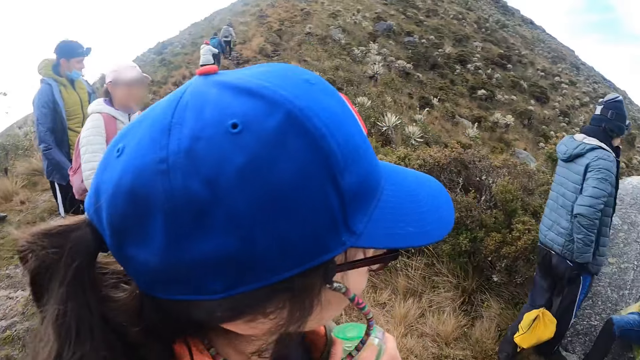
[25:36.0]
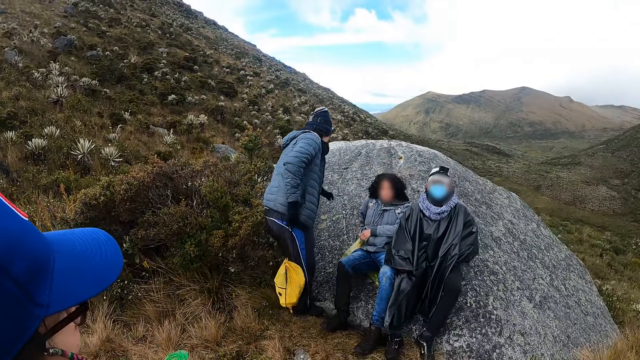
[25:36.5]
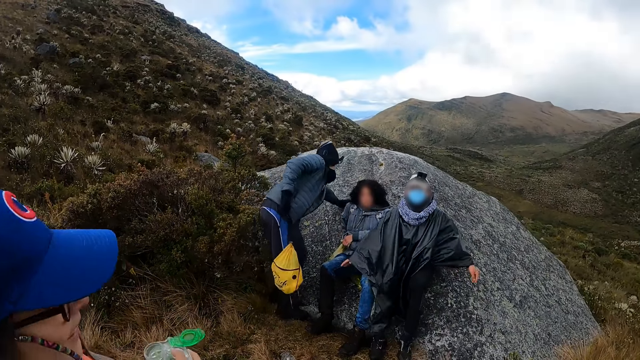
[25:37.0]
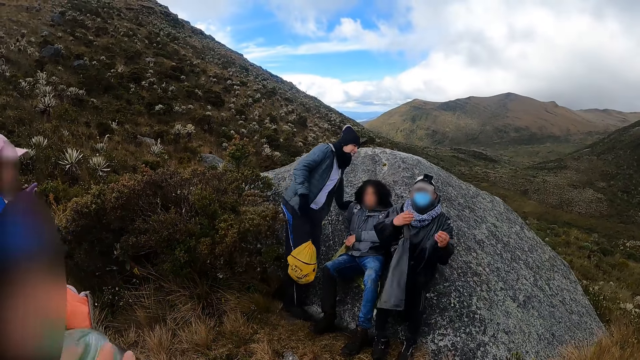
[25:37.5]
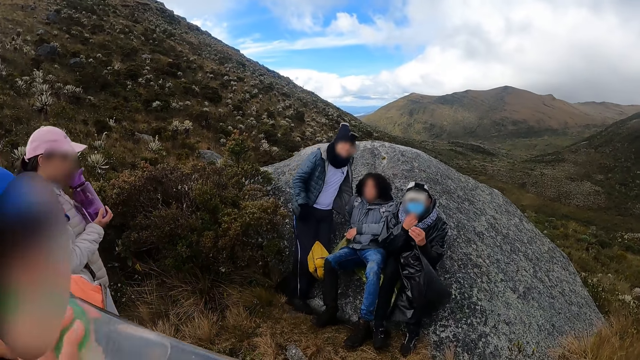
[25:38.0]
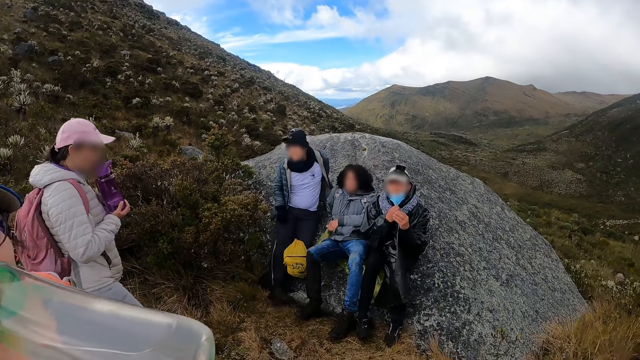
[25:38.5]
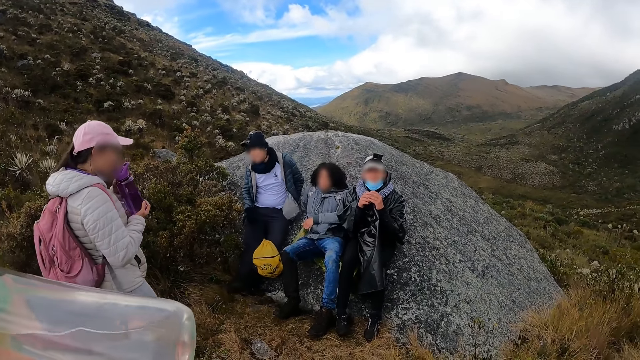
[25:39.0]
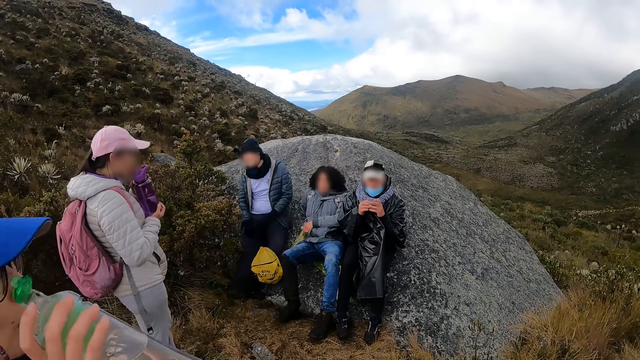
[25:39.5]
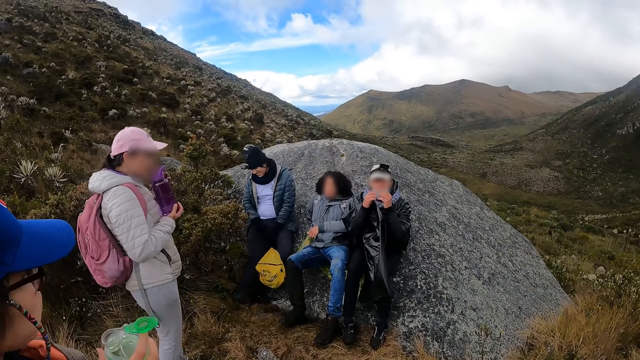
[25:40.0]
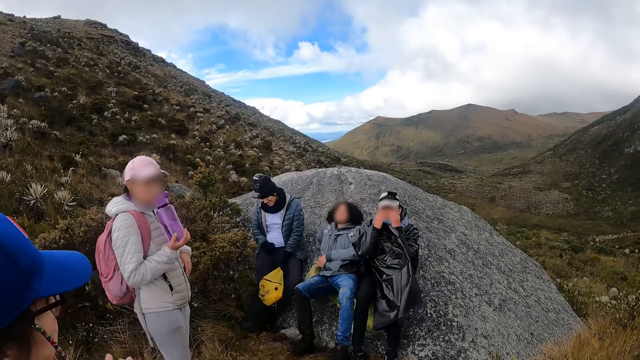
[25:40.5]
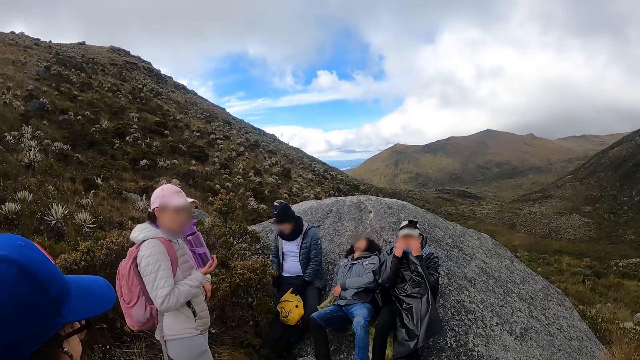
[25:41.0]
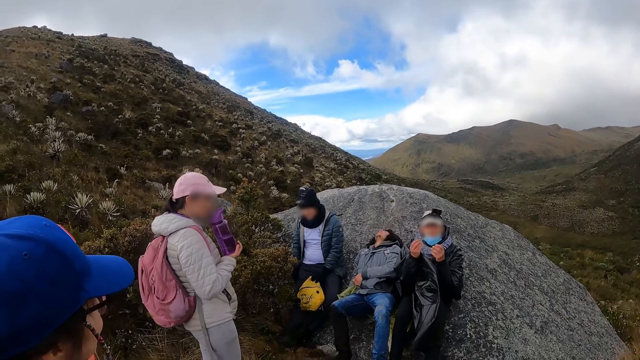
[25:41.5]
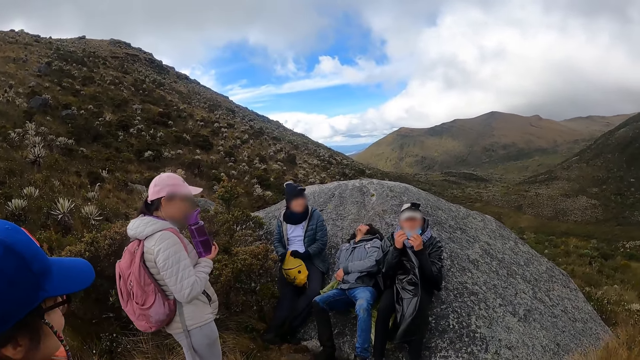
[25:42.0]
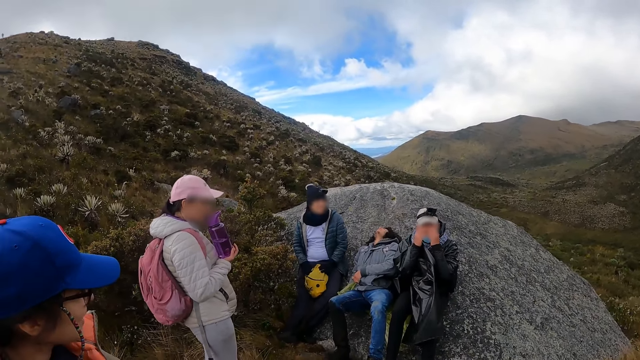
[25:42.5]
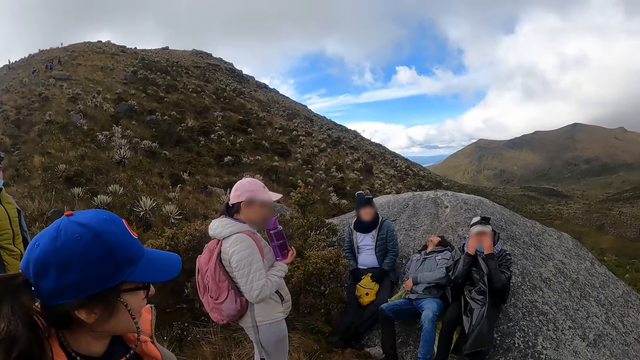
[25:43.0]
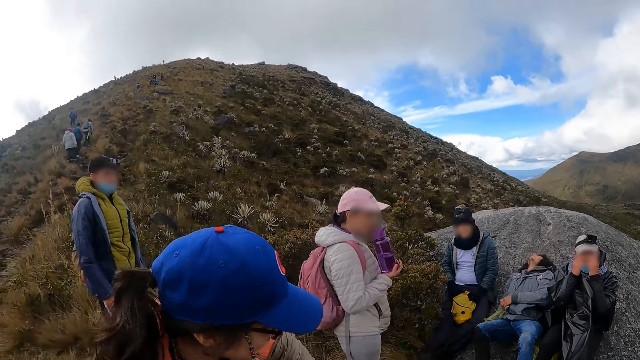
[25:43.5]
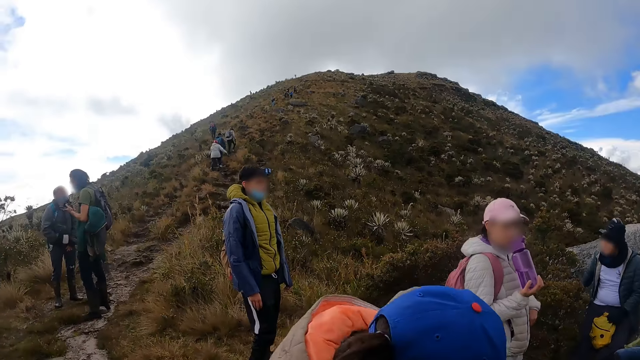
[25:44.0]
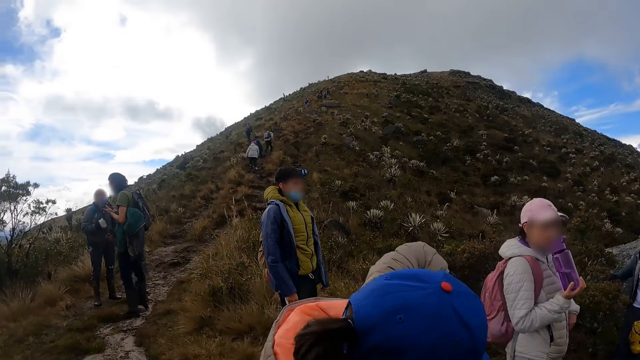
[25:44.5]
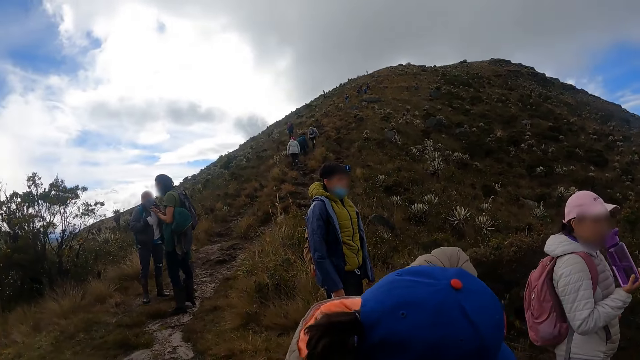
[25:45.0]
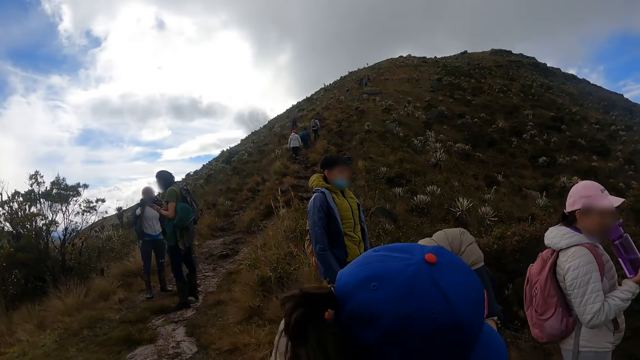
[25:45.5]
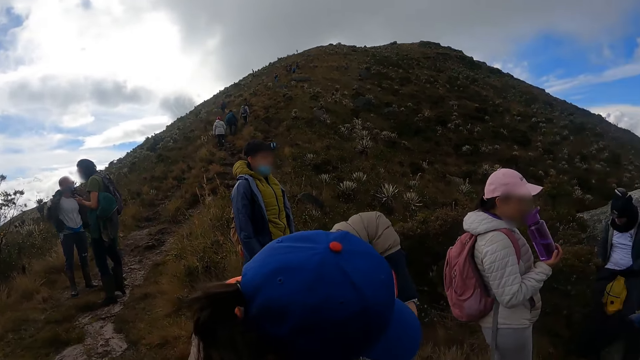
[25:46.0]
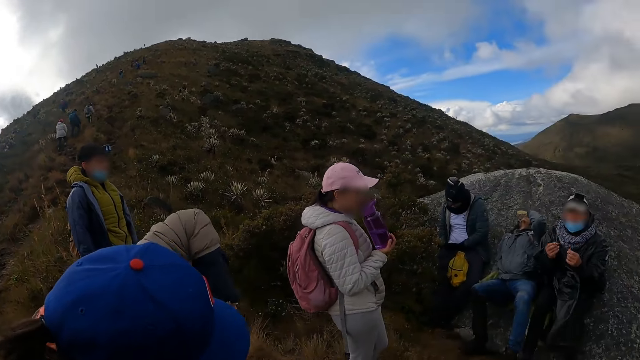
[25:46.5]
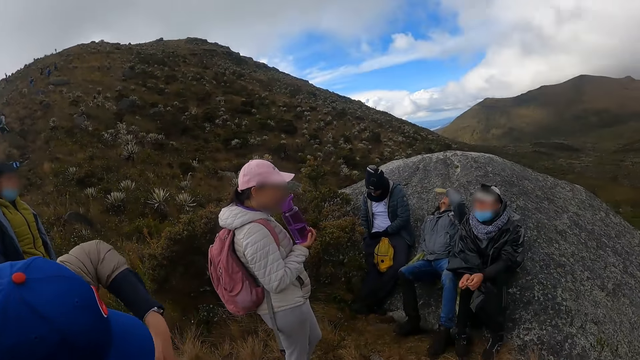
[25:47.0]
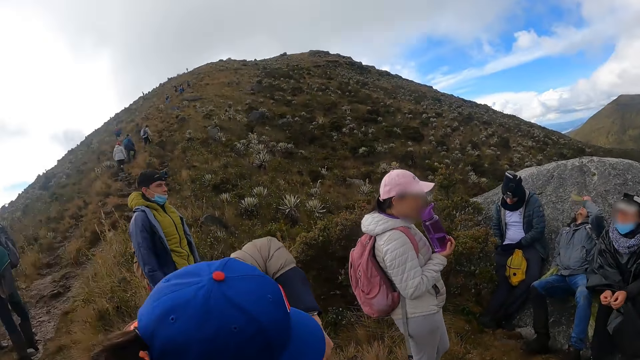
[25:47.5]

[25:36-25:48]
The woman drinks from the bottle in her right hand. The man sits on a load of gravel. The woman puts the bottle in the bag with both hands.

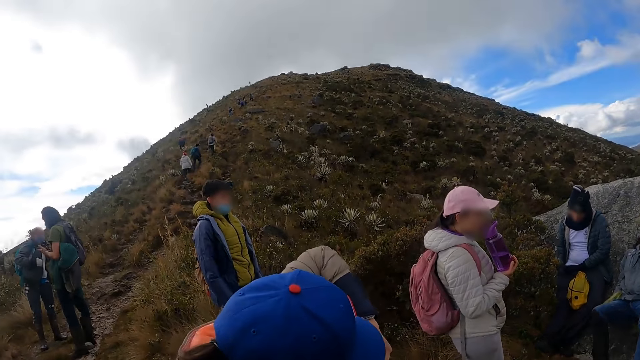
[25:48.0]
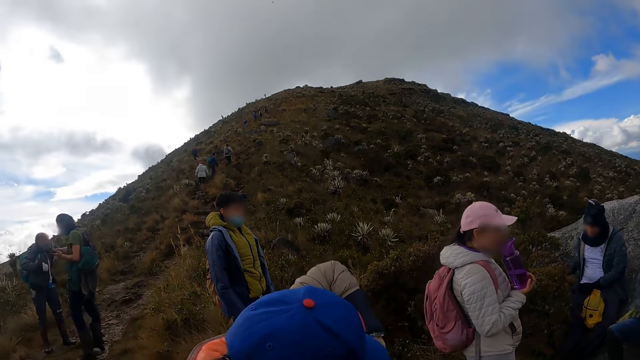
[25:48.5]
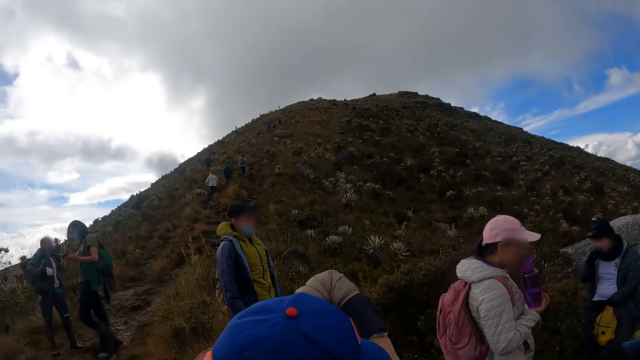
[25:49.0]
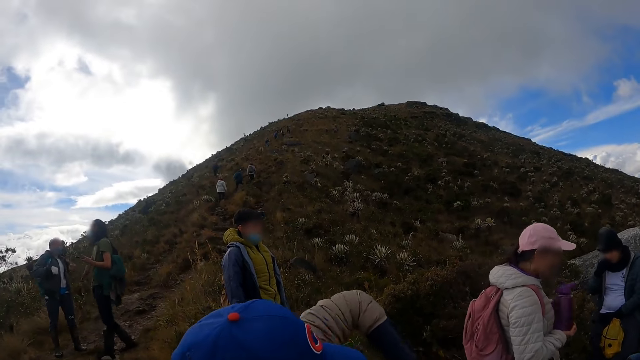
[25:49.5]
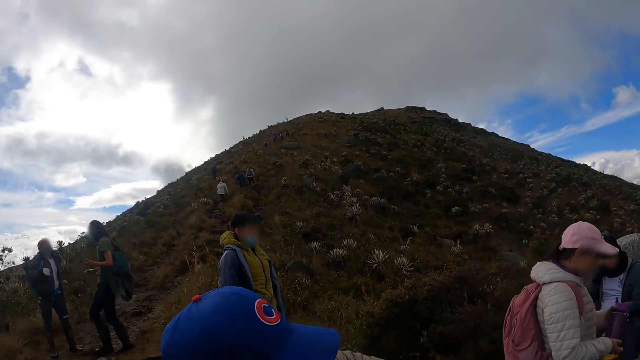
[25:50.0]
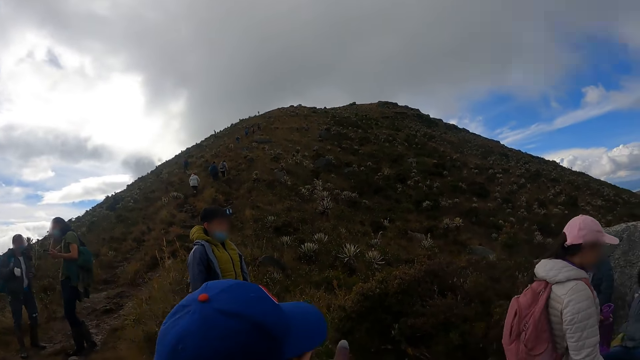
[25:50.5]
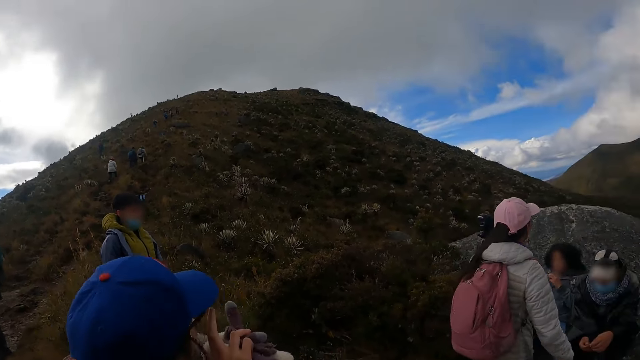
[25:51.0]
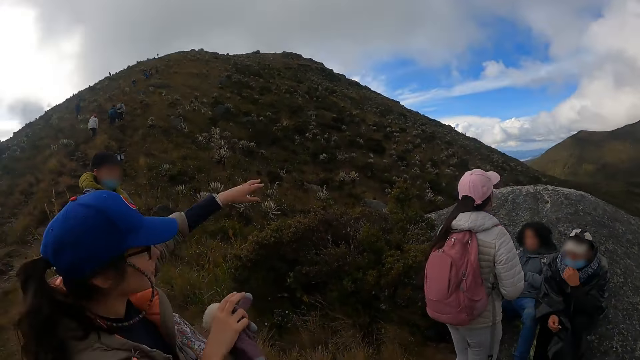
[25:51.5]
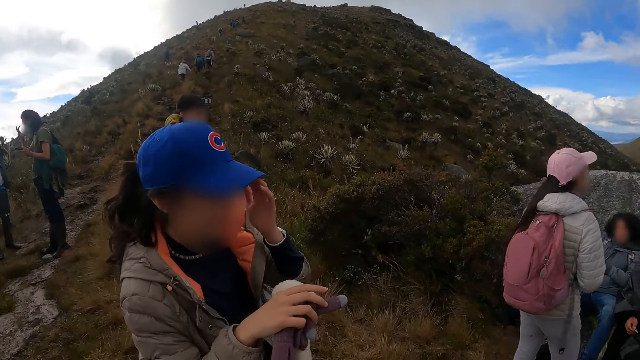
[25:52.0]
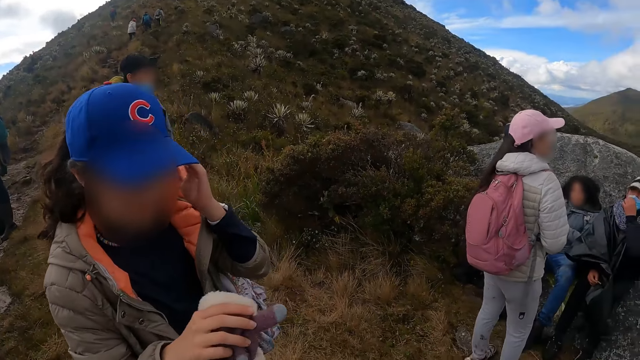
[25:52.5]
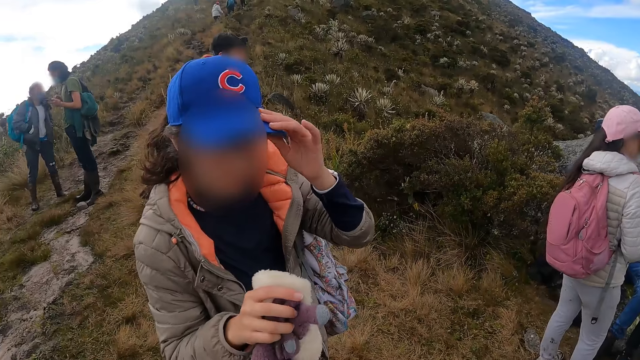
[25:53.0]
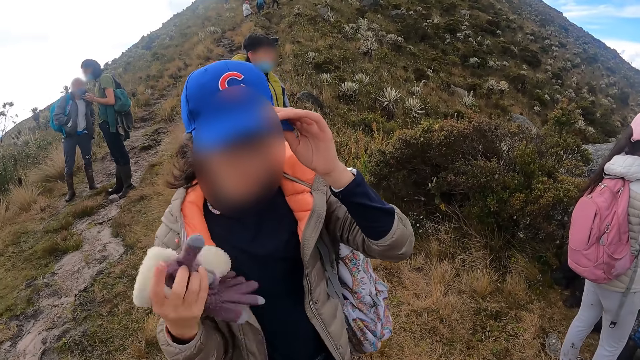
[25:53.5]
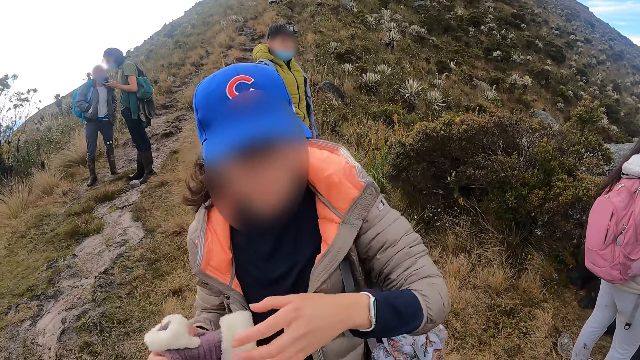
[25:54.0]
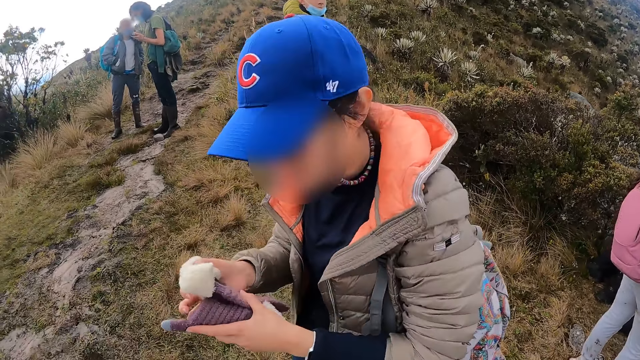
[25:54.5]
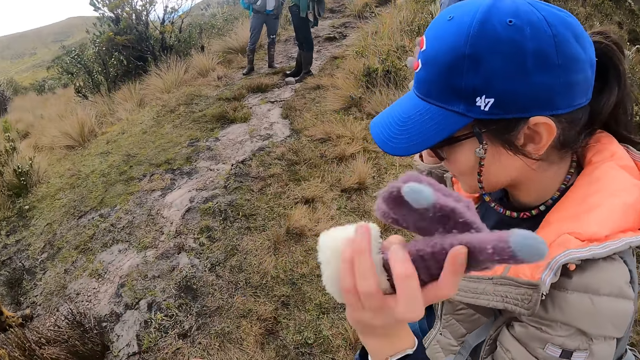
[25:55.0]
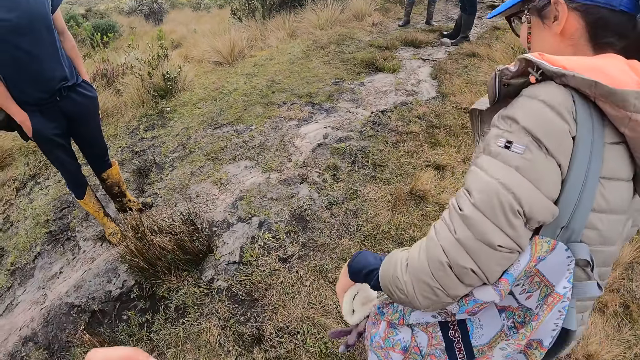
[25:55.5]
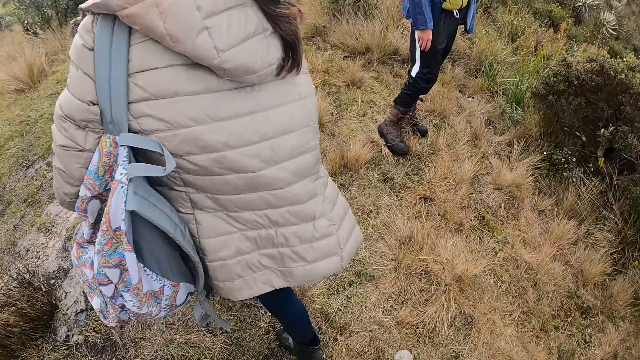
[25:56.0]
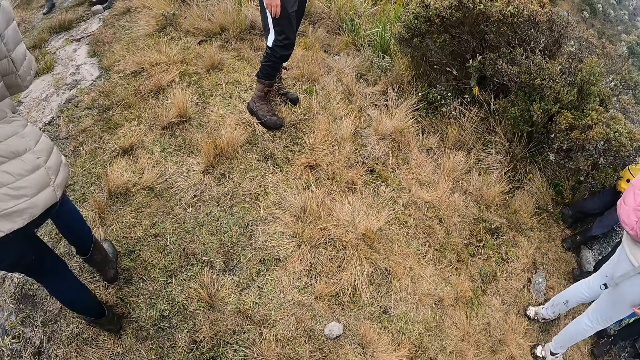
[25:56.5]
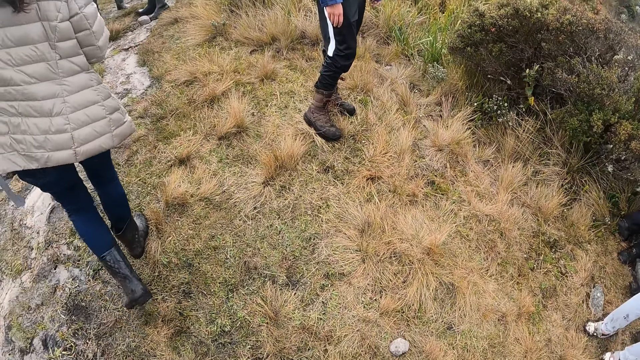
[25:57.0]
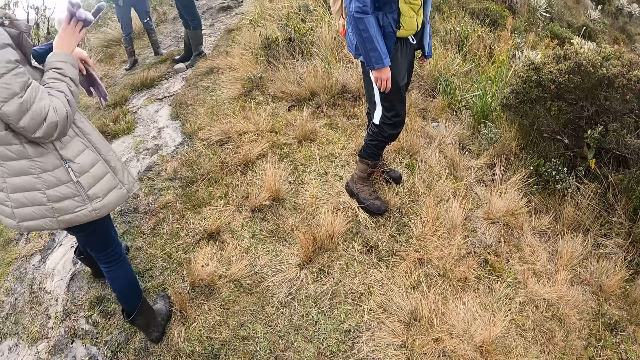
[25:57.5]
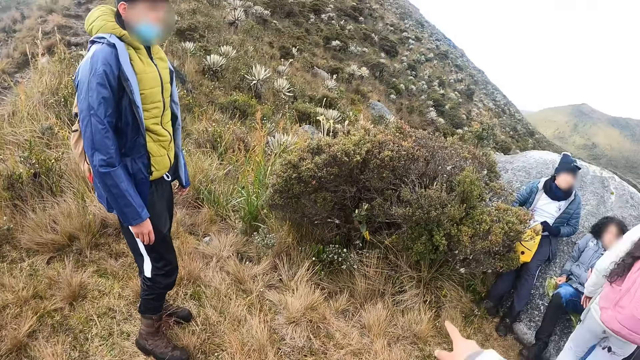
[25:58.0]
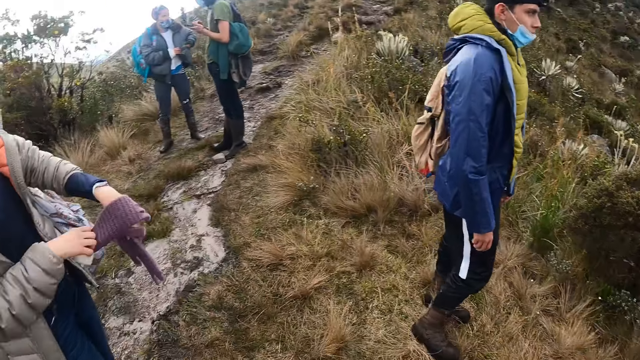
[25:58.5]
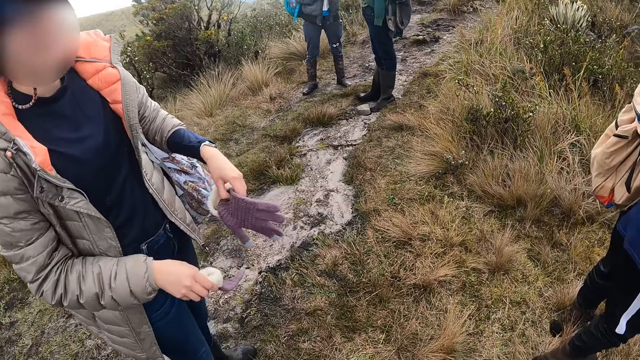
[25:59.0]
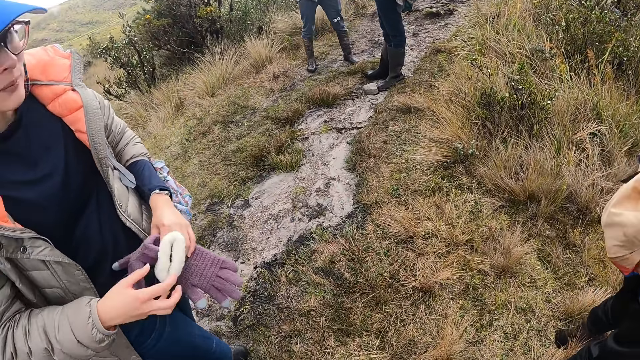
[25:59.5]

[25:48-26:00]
The woman adjusts a blue cap on her head with her left hand. The camera wearer gestures to the horizon with her right hand.
